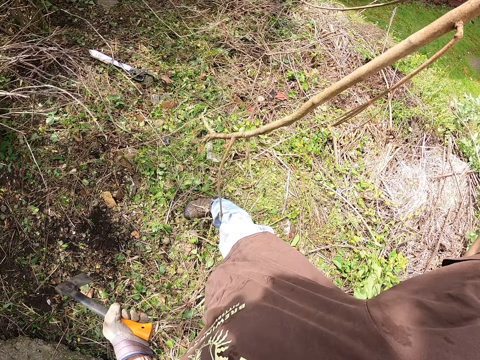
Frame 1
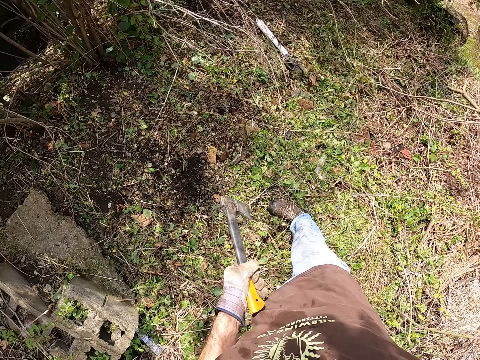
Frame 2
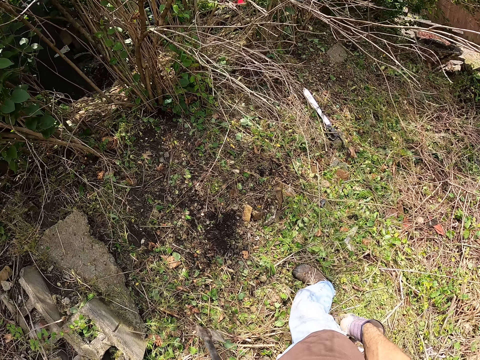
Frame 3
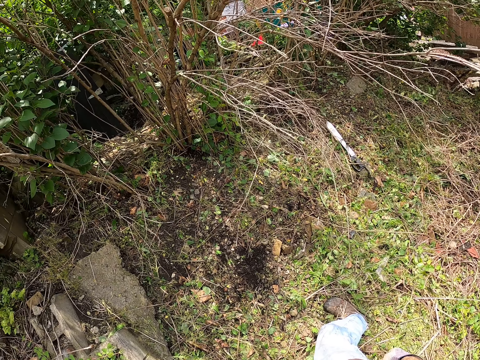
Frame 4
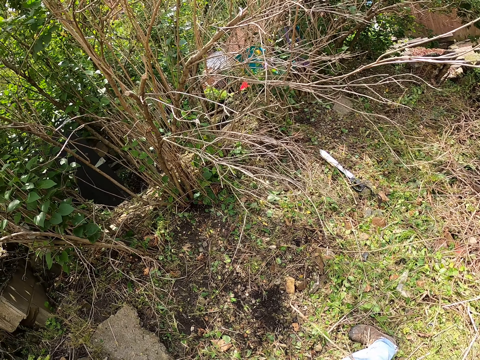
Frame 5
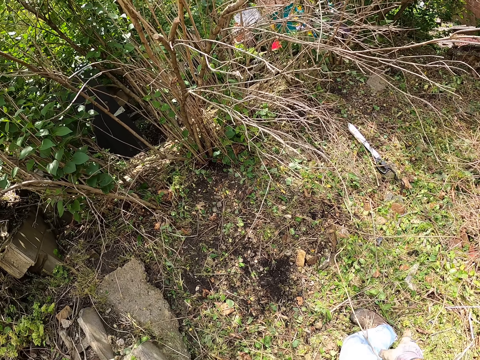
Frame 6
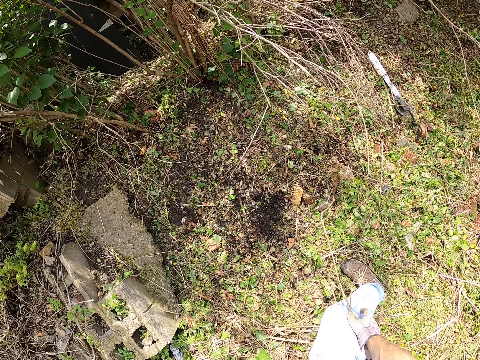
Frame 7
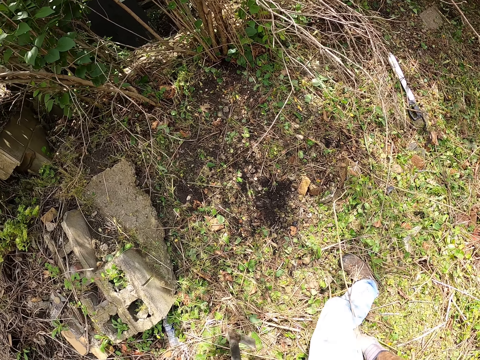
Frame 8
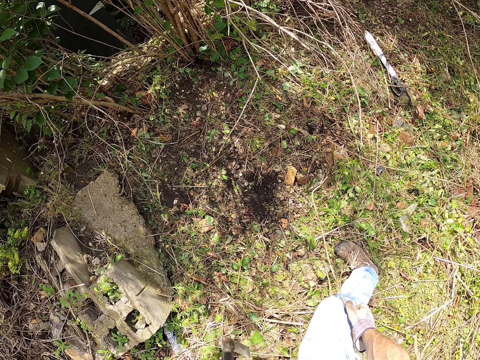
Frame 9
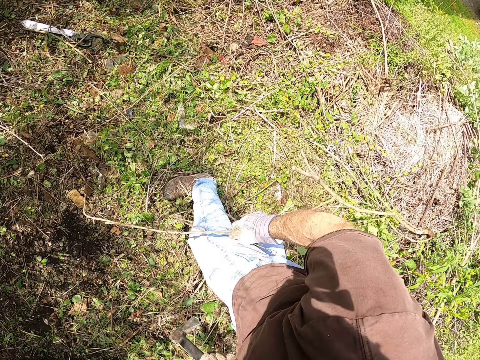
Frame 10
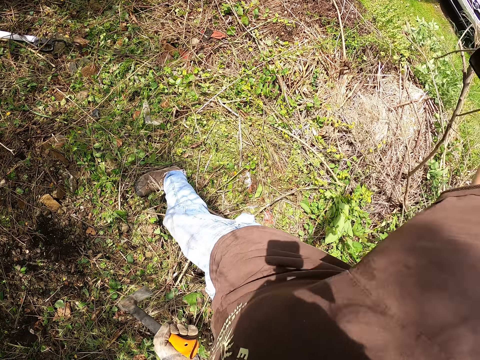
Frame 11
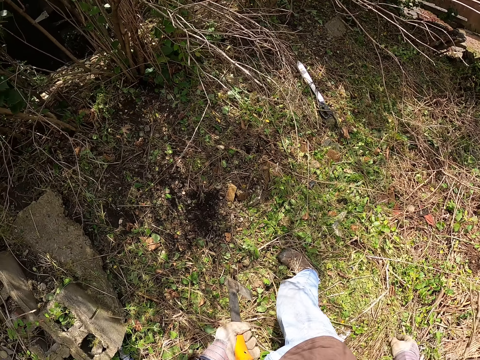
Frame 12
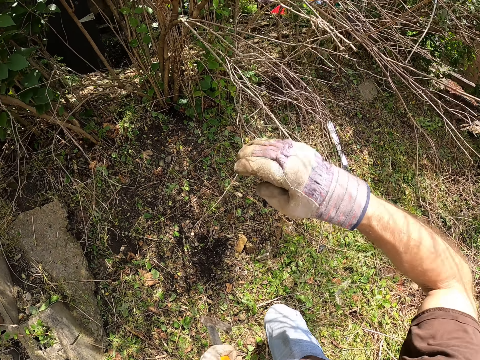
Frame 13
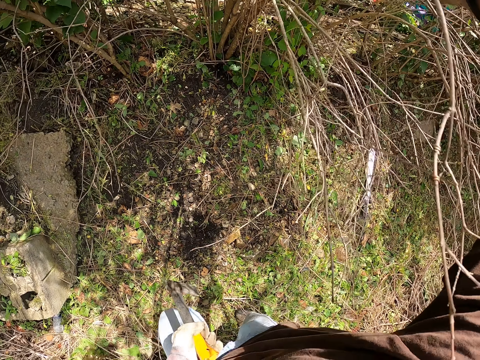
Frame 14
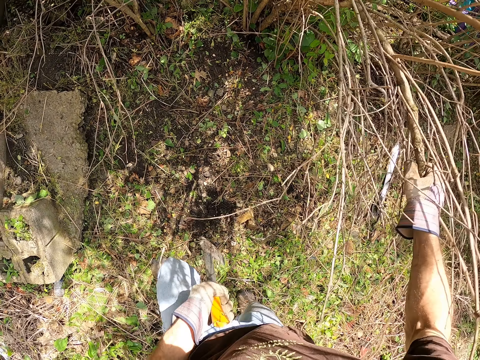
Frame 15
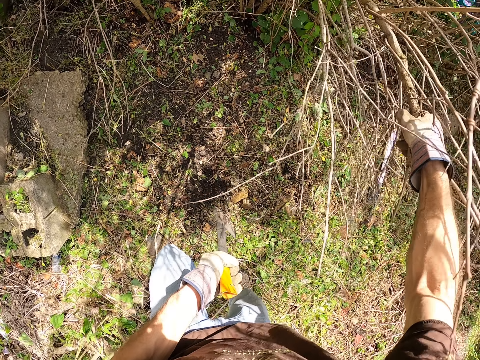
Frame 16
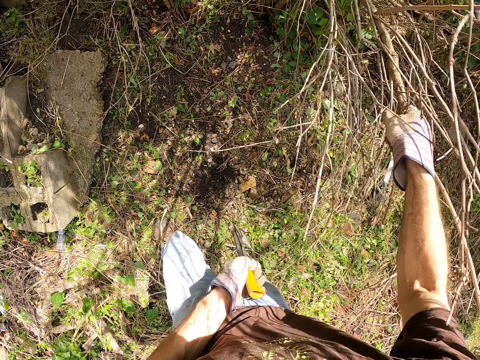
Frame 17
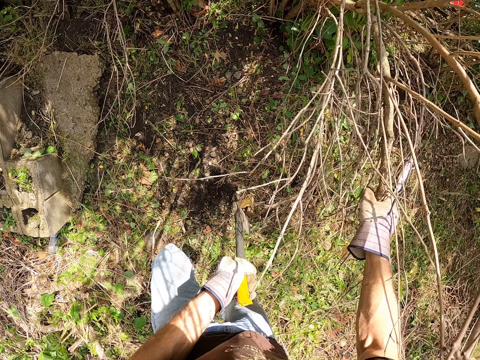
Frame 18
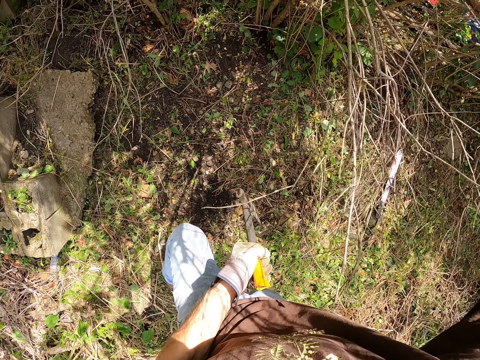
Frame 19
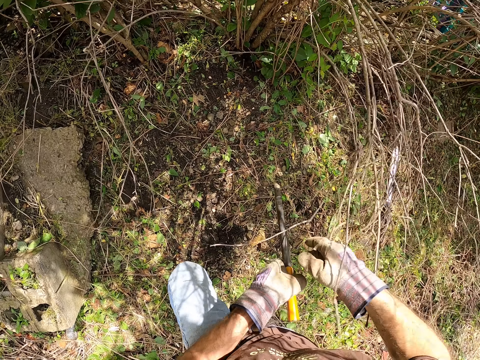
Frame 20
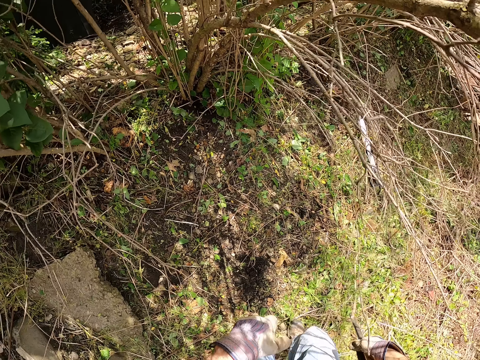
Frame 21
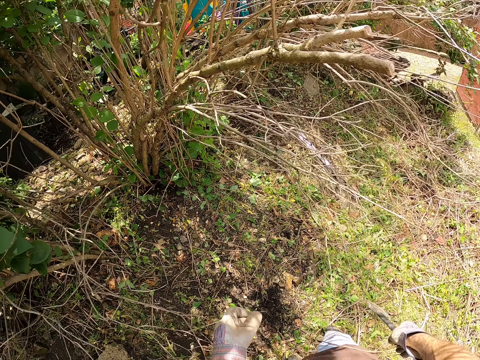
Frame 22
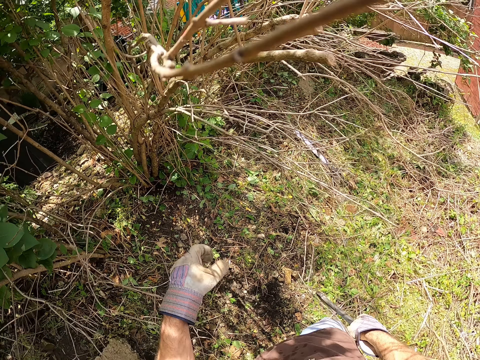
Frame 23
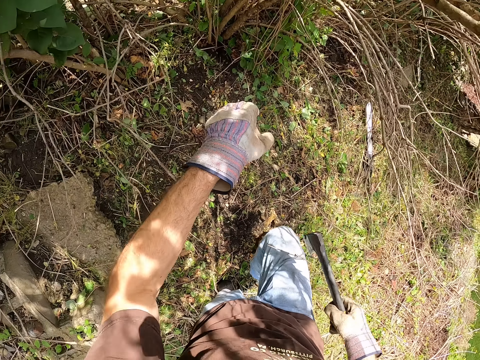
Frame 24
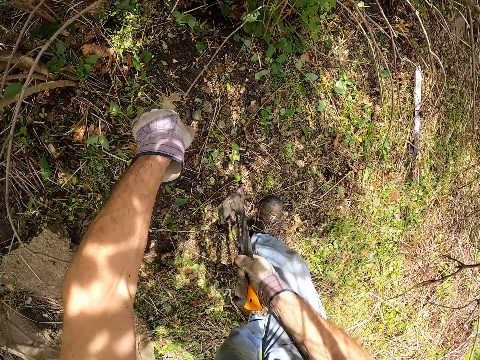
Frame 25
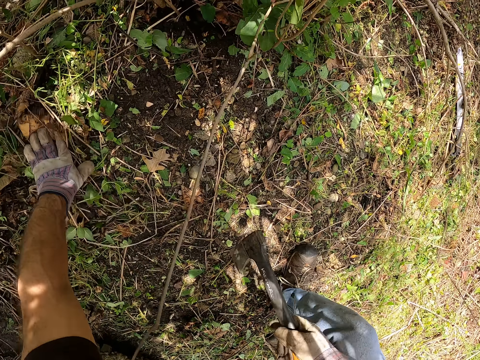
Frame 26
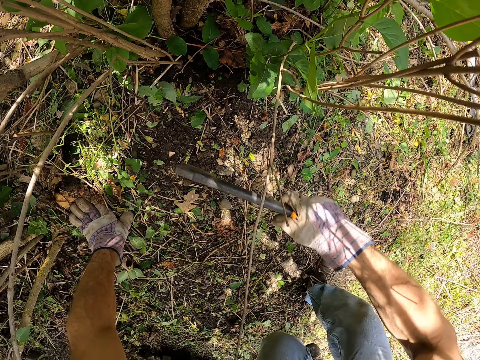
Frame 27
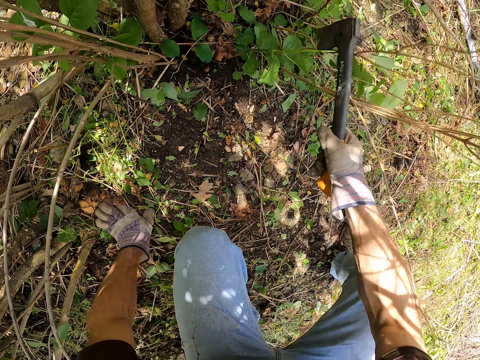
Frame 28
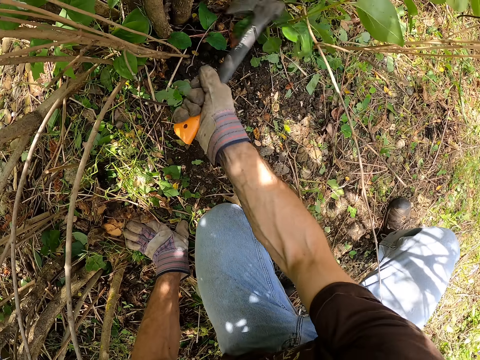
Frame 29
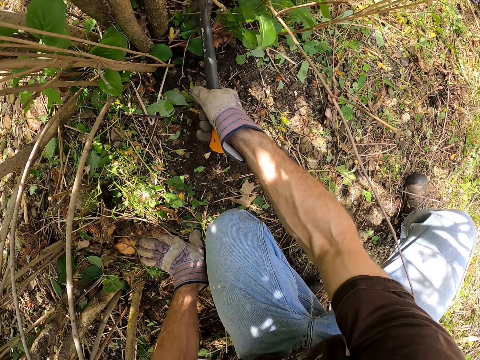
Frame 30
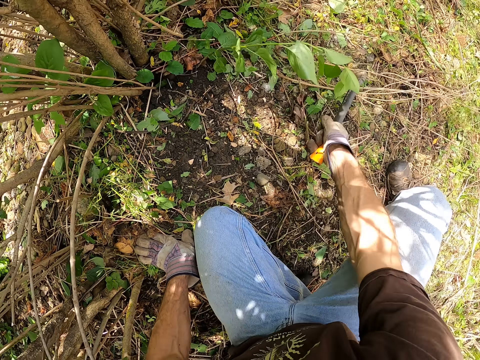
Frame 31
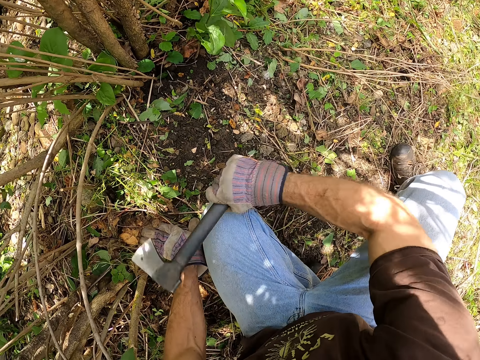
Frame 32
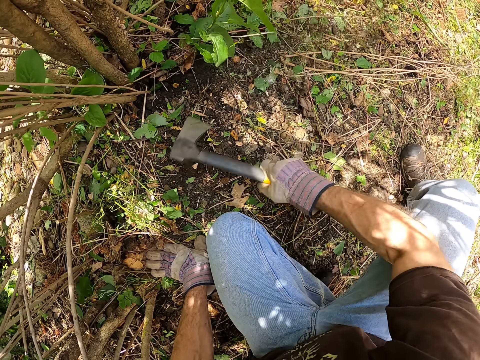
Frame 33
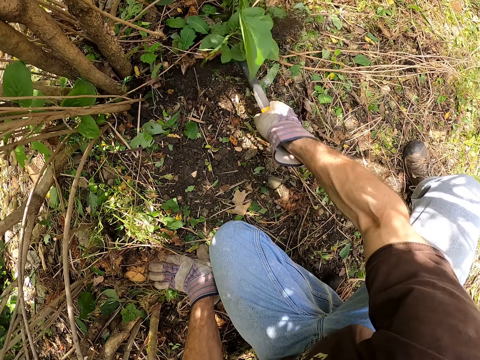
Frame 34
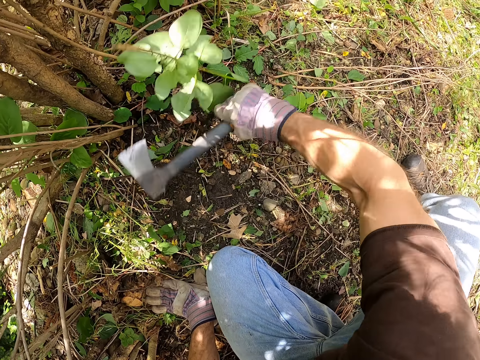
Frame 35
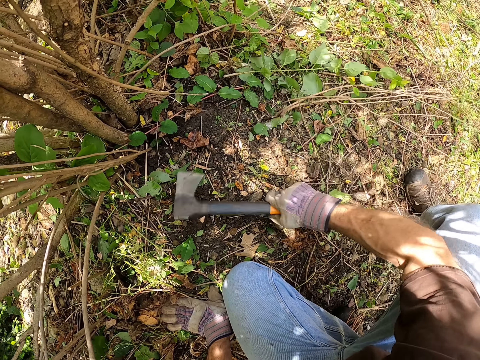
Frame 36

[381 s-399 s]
The camera wearer throws the fourth dried branch on the floor with his right hand. He looks around. He inspects a fifth dried branch with his right hand. He pulls the plant. He passes the axe to his right hand. He looks around. He puts his left hand on the ground. He examines a tree stem with the axe in his right hand. He cuts the plant with the hatchet. He clears the dry sticks on the floor with the axe in his right hand.

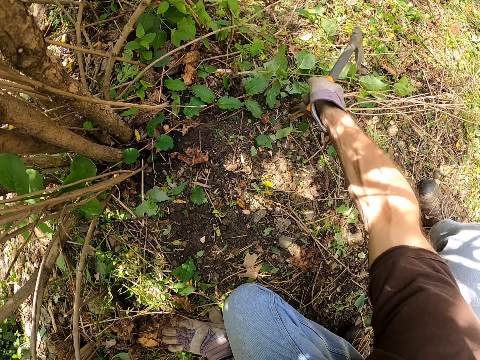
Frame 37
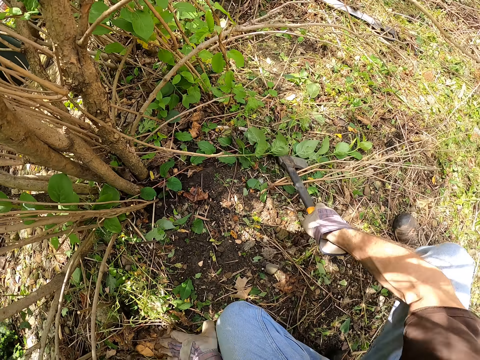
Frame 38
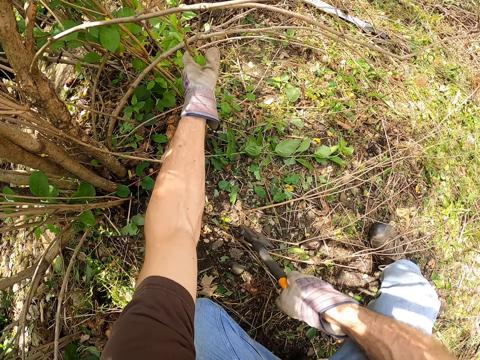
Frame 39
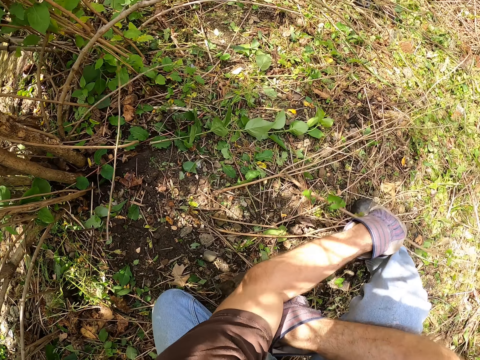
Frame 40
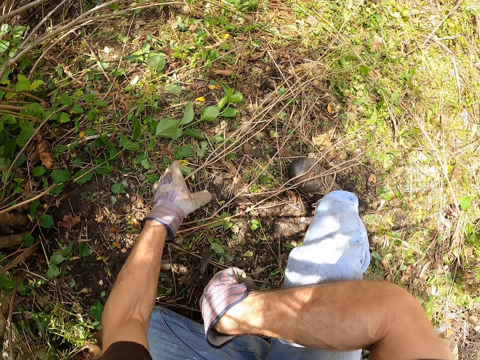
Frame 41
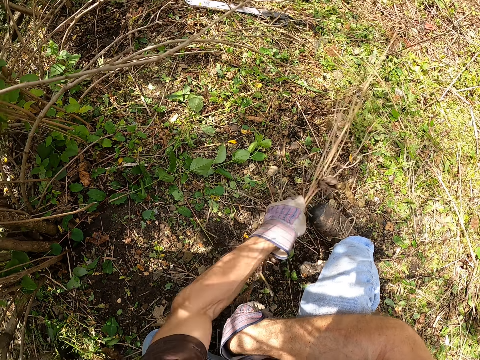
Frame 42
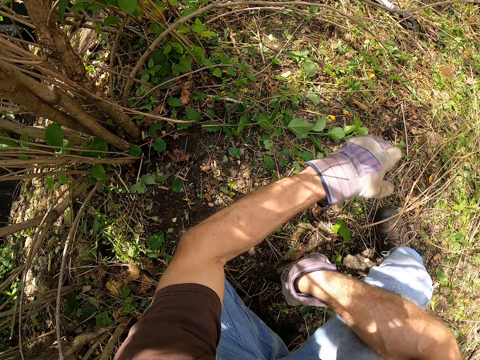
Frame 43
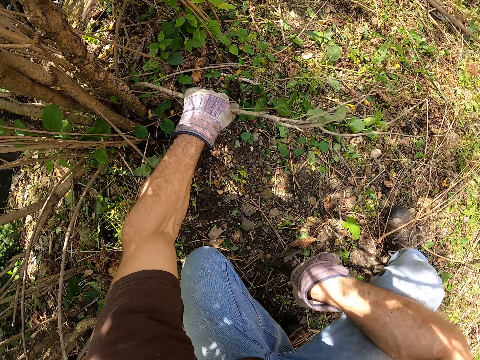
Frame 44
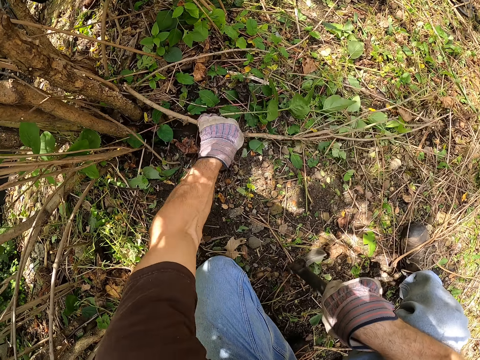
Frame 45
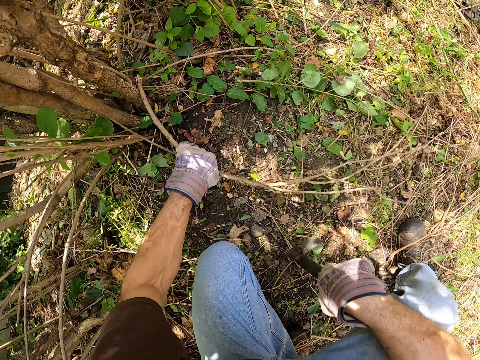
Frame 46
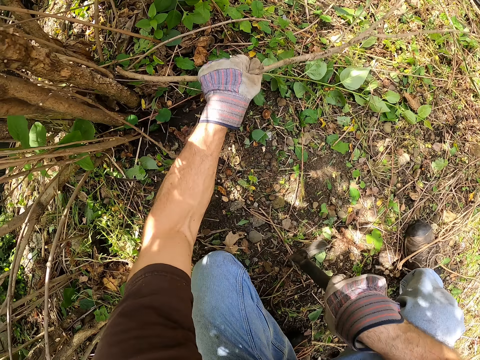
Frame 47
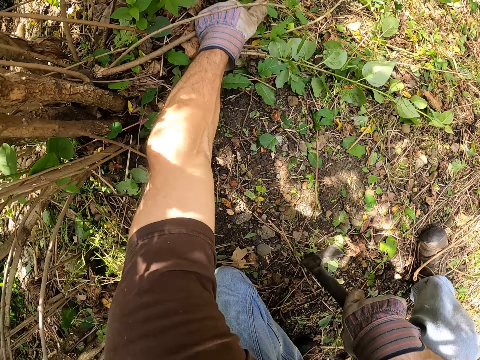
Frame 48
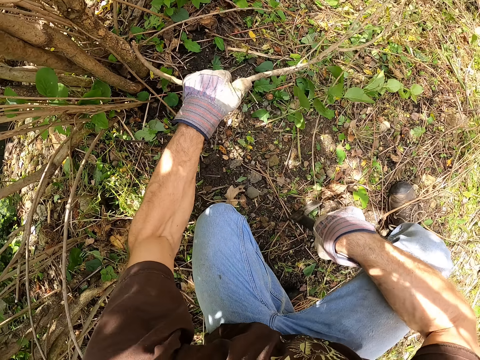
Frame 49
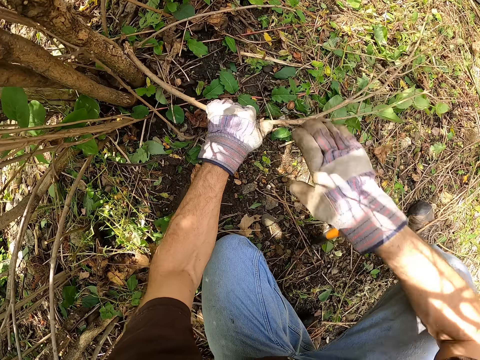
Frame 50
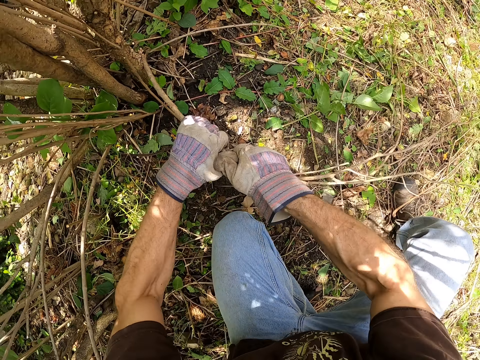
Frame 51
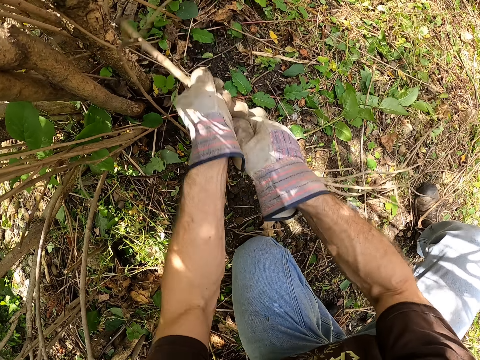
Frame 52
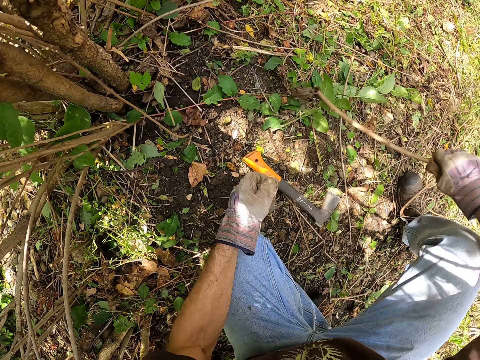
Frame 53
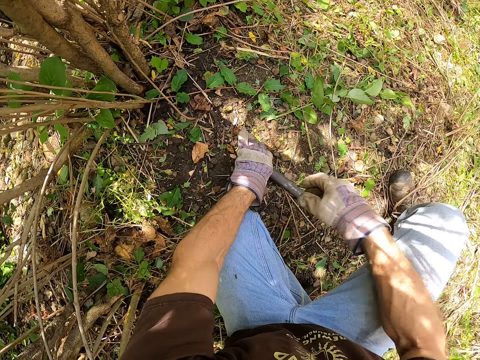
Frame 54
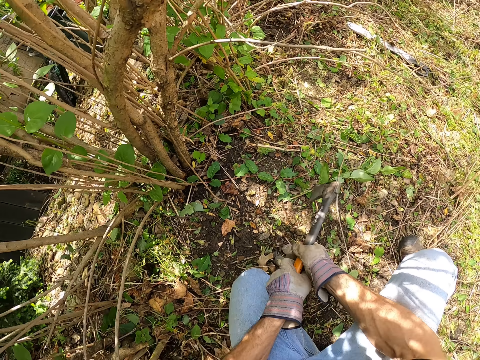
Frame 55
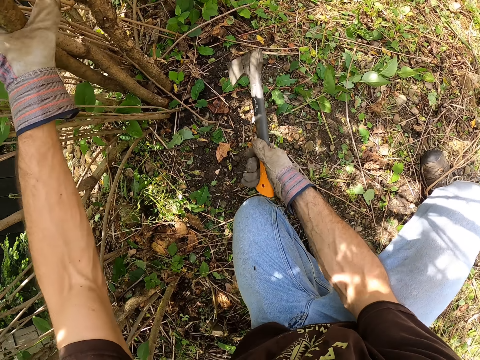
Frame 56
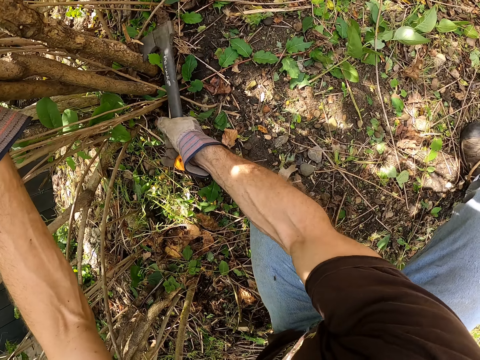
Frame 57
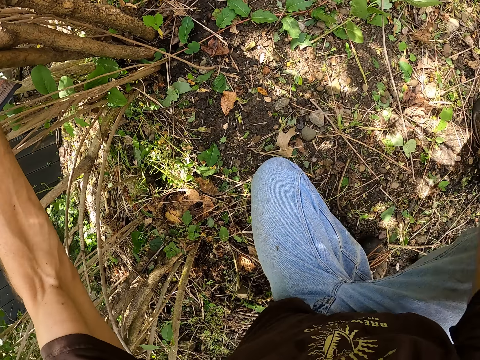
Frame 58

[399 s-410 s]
The camera wearer adjusts the cut dry sticks on the floor with his left hand. He pulls a stick with his left hand. He drops the hatchet. He pulls a stick with his hands. He throws the plant away. He picks up the axe on the floor with his hands. He holds the tree branches with his left hand.
